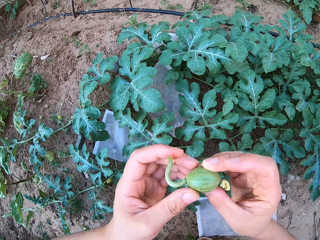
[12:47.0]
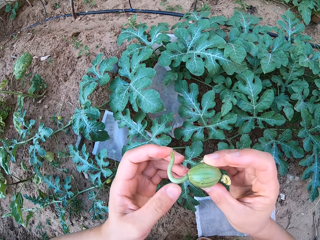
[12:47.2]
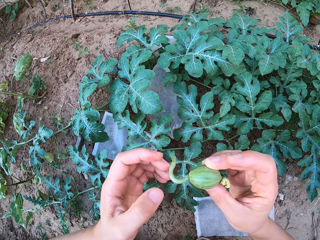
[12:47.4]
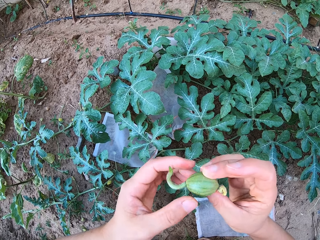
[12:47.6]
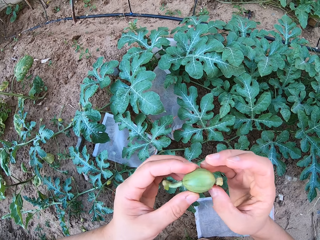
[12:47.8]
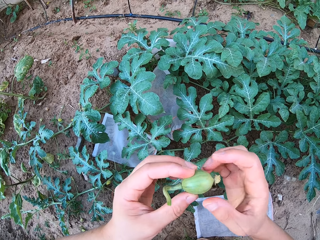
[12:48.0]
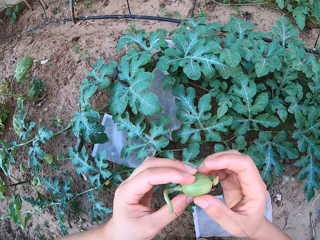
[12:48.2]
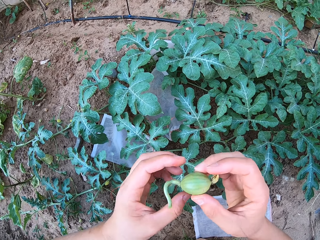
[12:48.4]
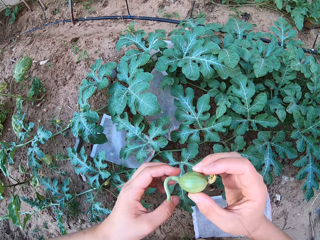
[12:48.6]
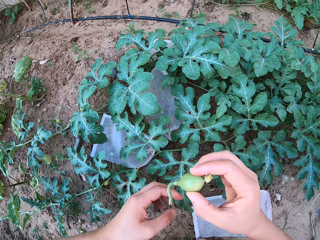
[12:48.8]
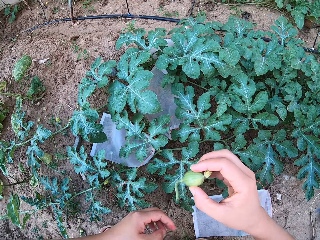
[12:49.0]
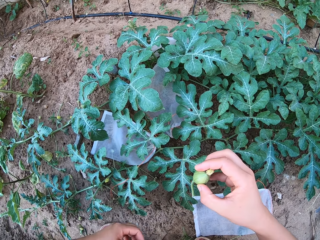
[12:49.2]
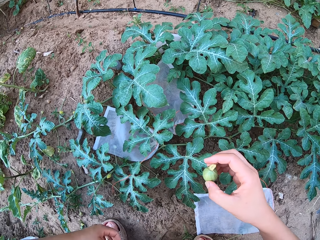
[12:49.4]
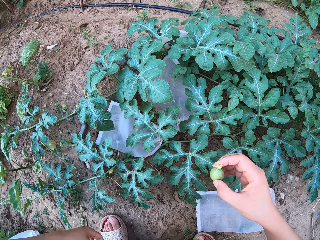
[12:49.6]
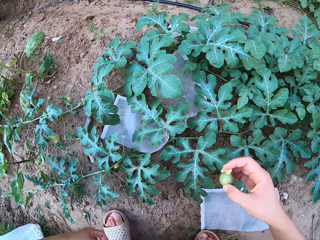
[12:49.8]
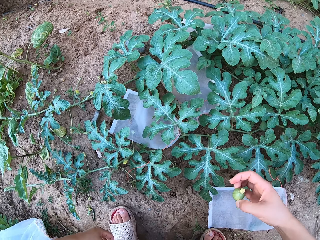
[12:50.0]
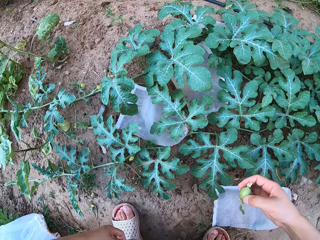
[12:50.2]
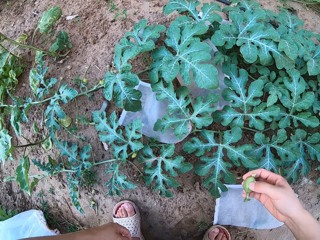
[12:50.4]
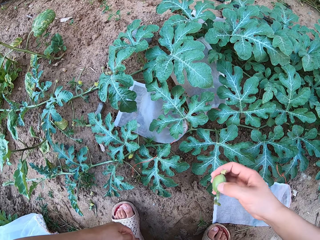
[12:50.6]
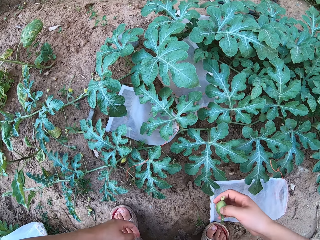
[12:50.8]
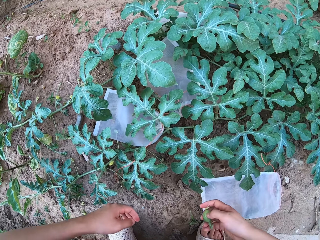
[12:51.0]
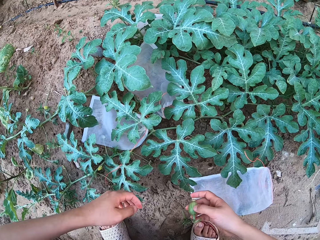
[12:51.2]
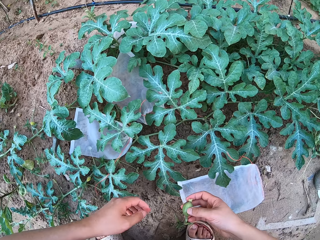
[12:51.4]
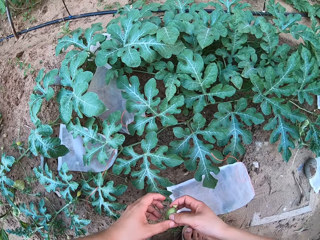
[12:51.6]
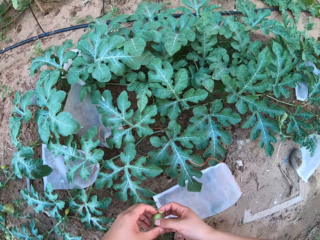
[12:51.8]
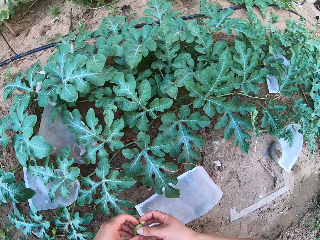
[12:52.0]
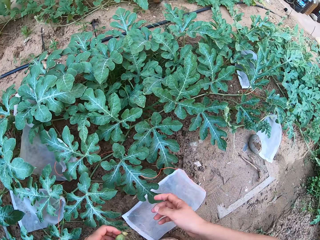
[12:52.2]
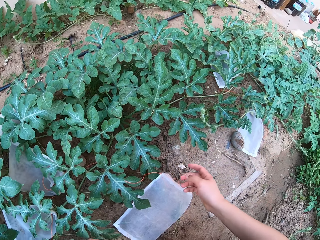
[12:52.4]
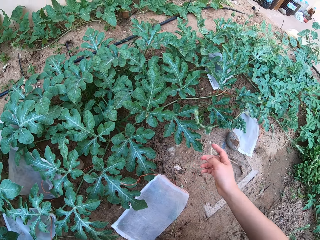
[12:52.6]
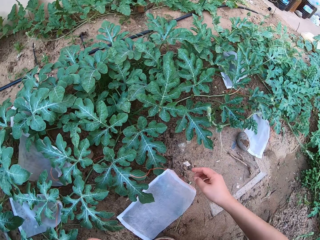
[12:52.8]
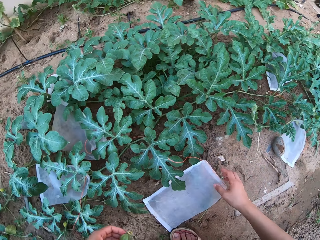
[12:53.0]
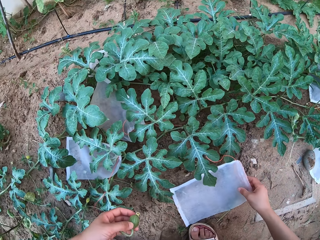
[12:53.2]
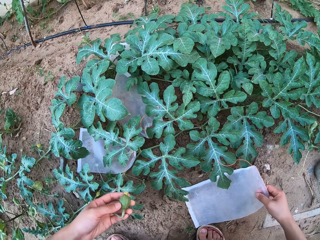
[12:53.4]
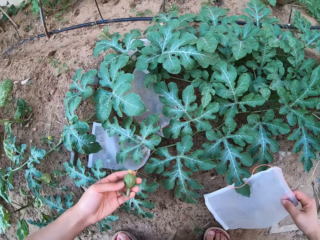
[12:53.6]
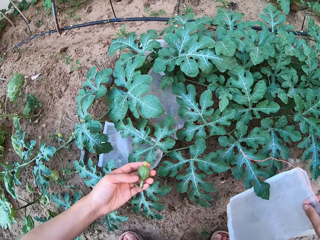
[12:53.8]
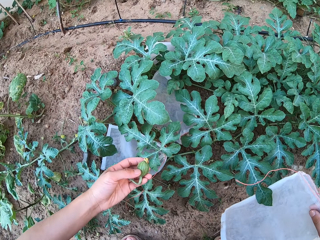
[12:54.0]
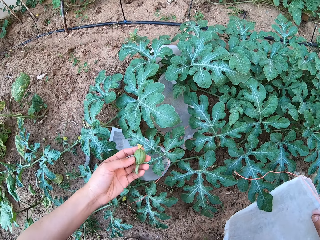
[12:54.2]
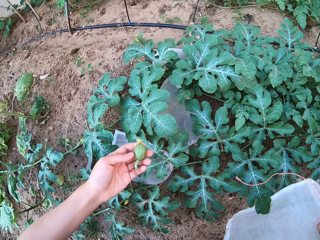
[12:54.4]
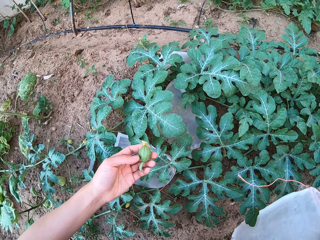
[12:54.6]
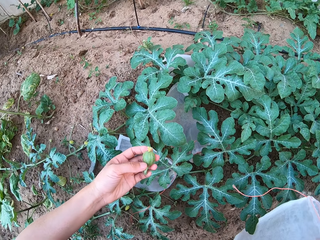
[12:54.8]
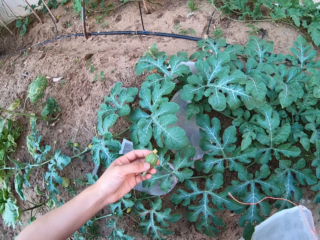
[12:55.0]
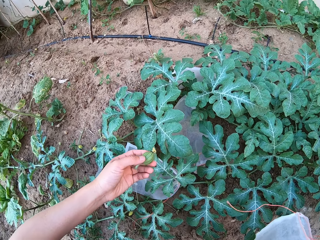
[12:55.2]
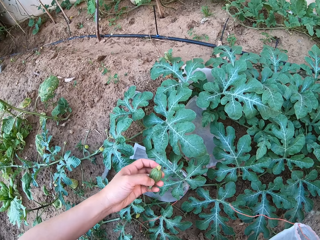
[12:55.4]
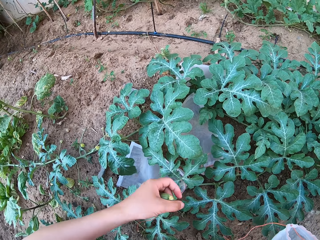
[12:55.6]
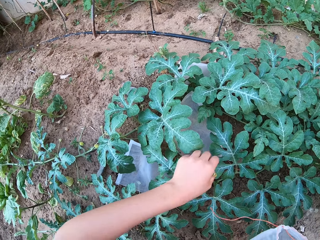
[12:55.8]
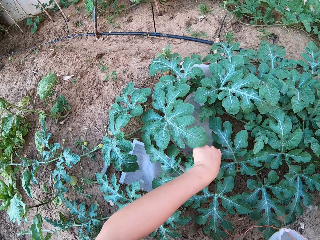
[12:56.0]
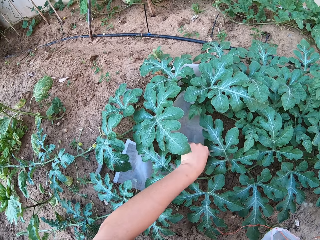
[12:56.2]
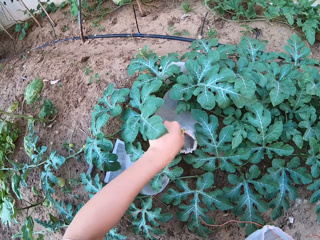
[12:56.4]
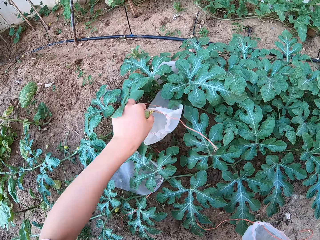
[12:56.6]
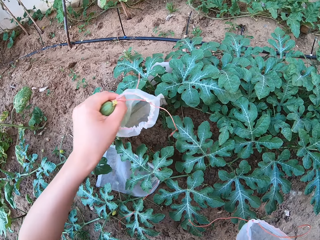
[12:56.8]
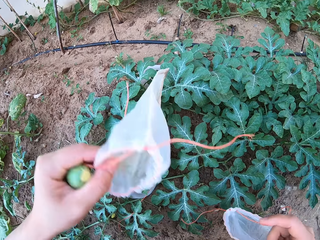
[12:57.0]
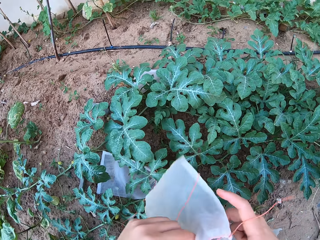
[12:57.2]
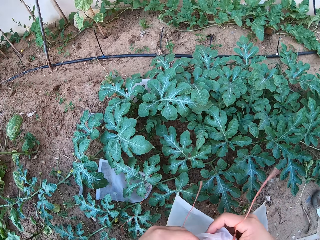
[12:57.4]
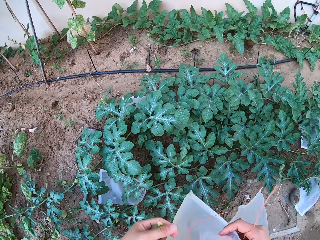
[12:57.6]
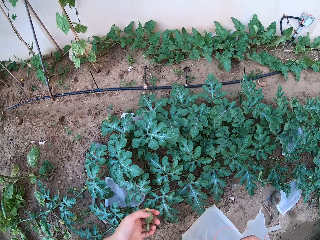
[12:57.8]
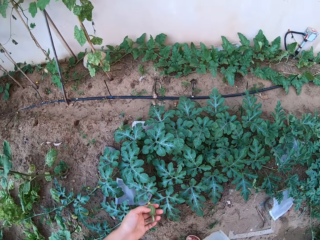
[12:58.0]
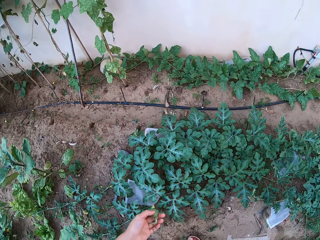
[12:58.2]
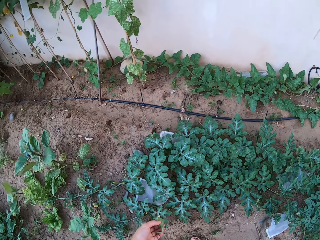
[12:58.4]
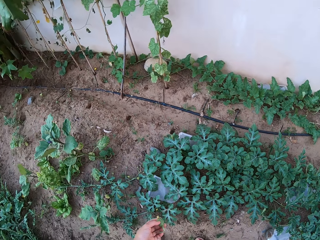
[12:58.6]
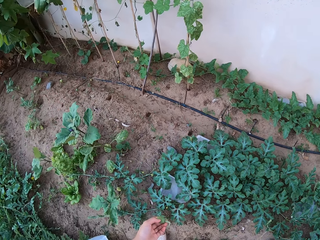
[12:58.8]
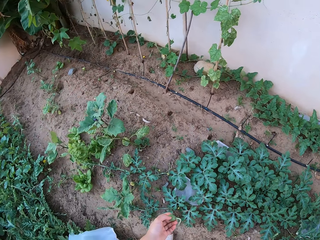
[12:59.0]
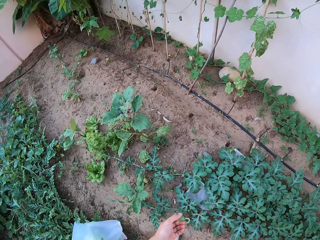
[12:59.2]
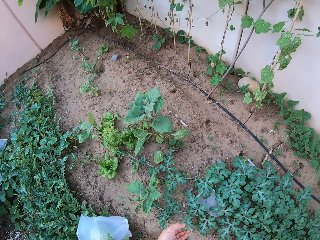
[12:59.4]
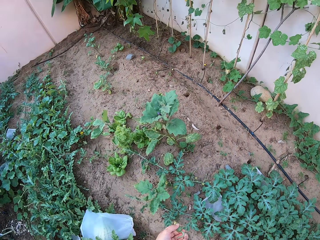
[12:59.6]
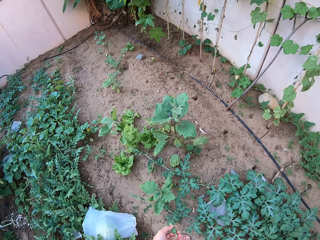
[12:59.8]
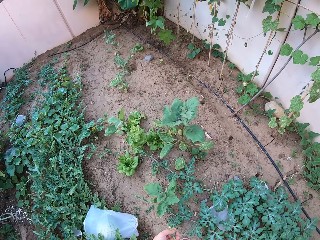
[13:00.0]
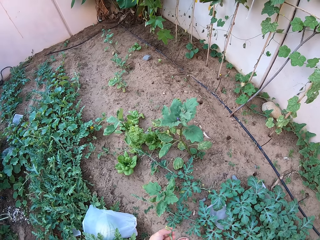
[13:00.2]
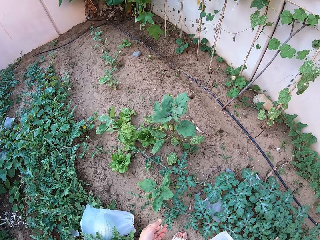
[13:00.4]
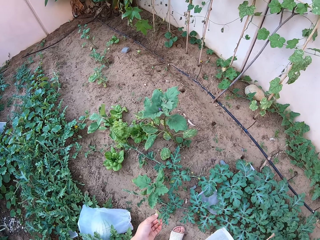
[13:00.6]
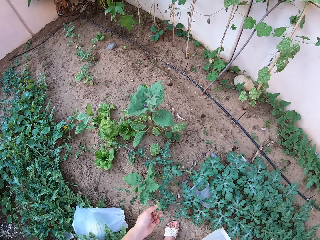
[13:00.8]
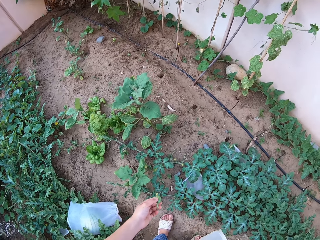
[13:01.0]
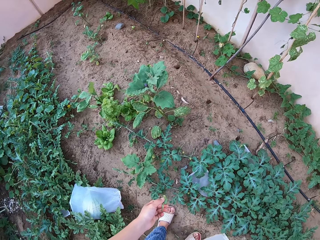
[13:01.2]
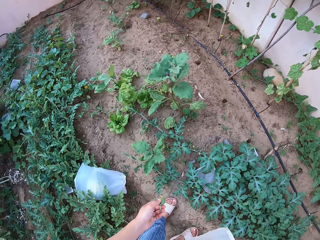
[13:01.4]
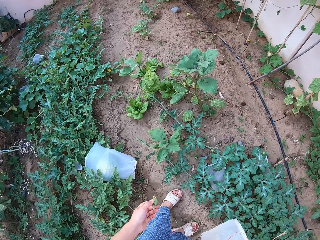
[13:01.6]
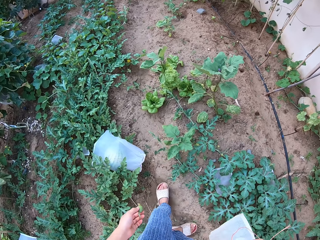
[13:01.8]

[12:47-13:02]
The camera wearer looks around. They pick up a transparent polythene bag from the ground. They do so again. They look around.

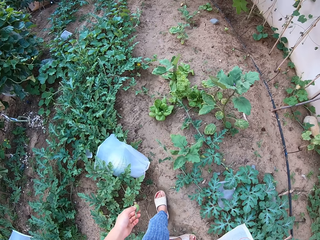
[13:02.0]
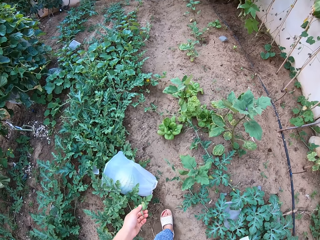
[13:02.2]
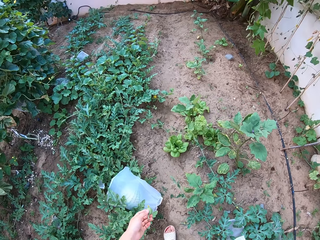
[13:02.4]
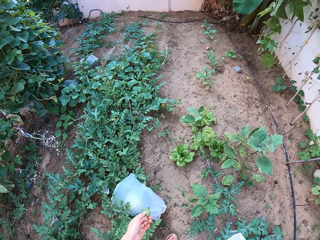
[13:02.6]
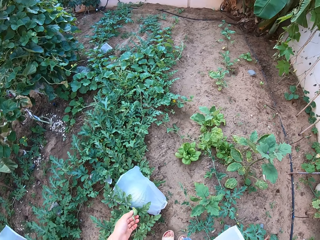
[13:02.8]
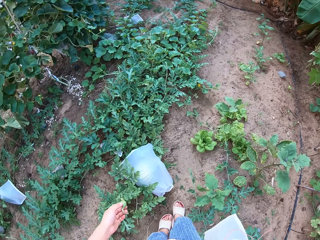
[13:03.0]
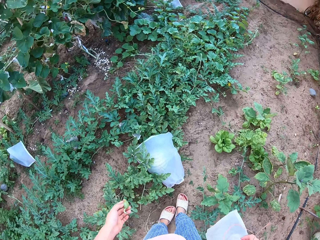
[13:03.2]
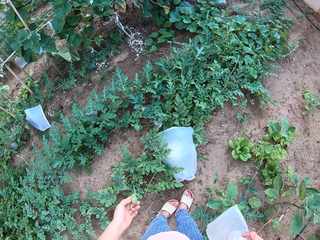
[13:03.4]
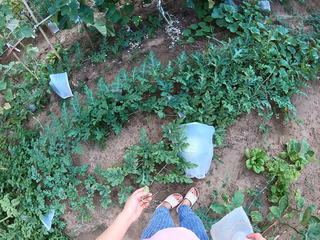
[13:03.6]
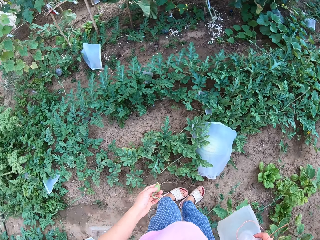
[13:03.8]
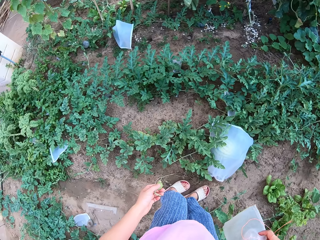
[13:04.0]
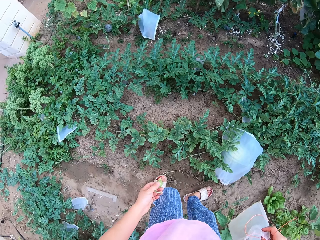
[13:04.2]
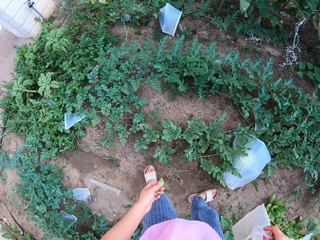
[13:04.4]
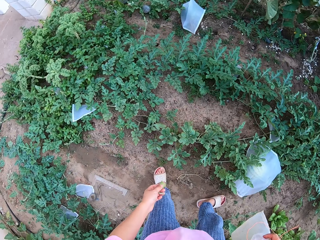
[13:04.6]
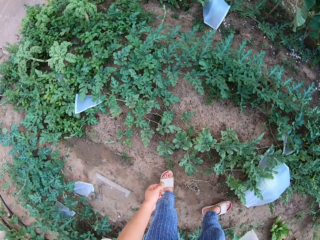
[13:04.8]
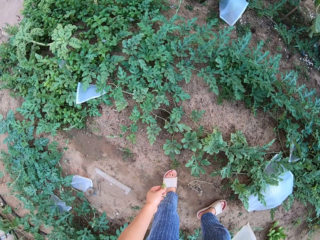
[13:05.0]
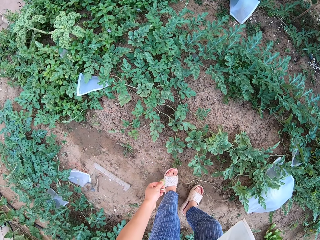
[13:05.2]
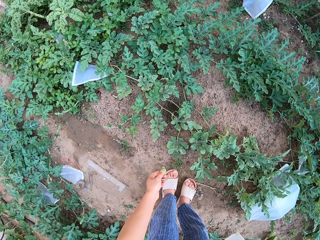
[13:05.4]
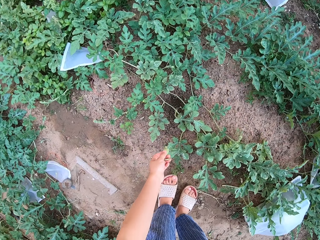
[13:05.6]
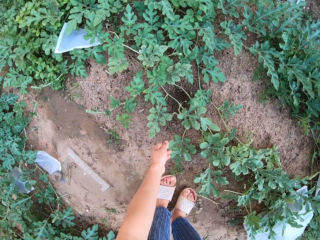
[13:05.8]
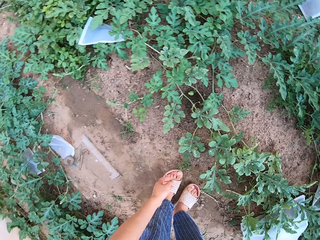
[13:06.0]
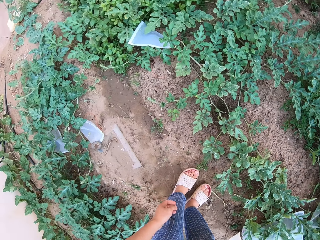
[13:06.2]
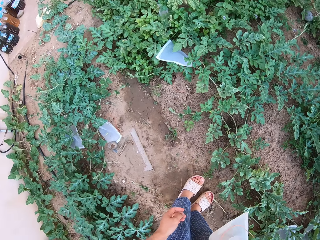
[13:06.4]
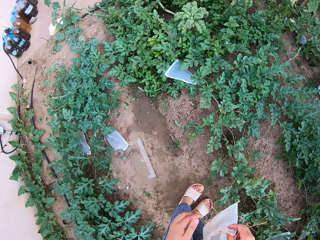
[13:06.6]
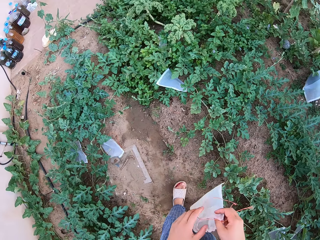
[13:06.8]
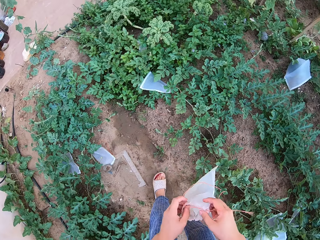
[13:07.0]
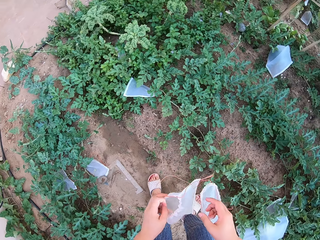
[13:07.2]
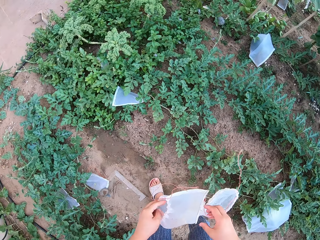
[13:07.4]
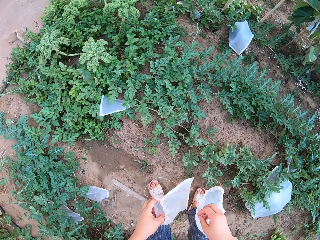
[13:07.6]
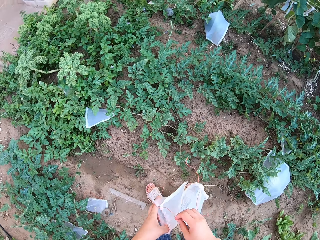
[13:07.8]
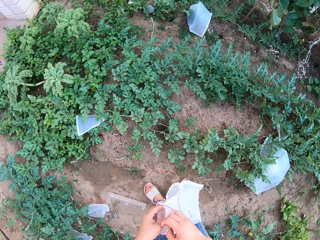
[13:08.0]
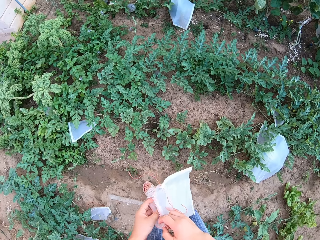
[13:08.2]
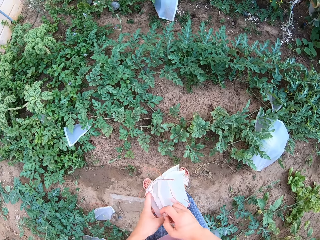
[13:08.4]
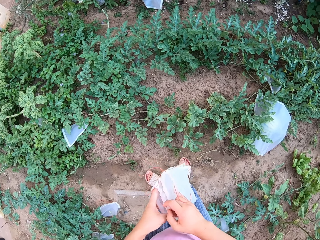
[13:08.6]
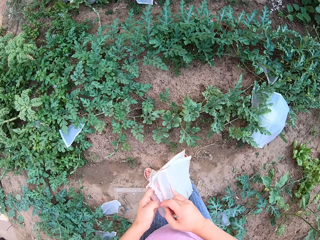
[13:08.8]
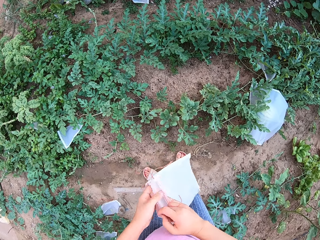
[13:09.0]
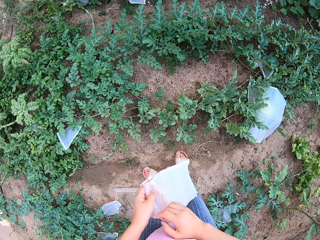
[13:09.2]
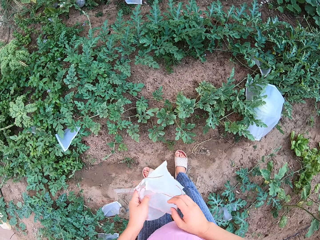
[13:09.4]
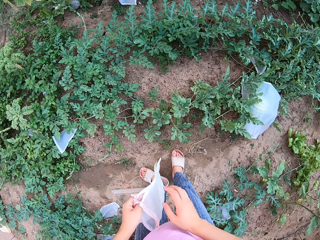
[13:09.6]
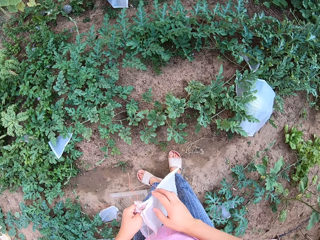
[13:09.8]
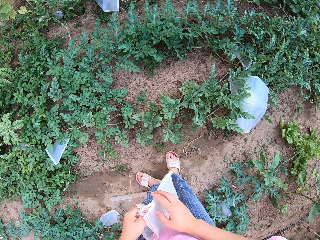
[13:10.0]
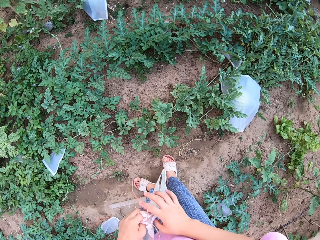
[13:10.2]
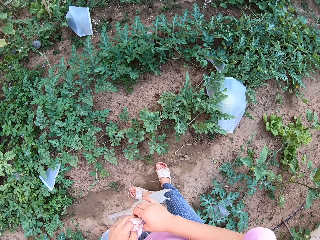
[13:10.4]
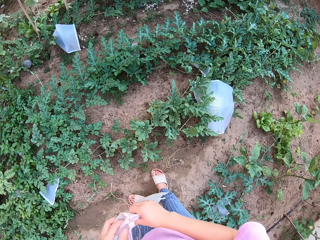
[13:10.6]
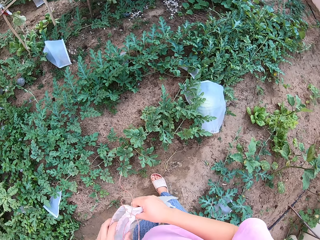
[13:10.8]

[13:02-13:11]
The camera wearer flings a small melon fruit on the ground.
